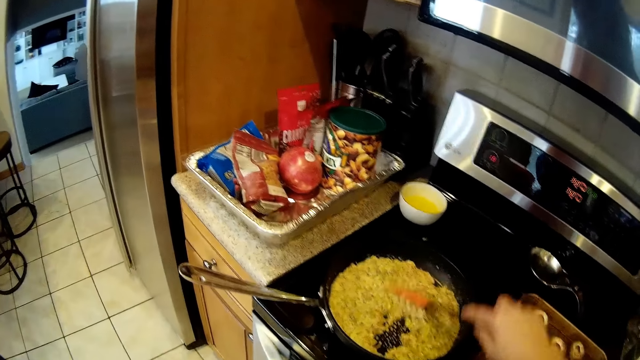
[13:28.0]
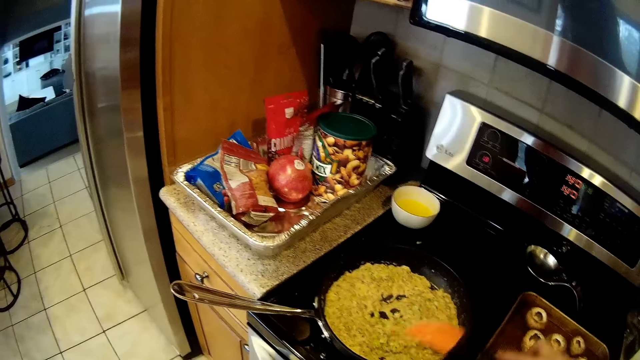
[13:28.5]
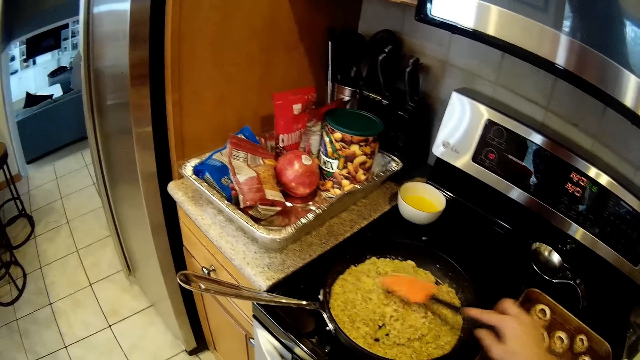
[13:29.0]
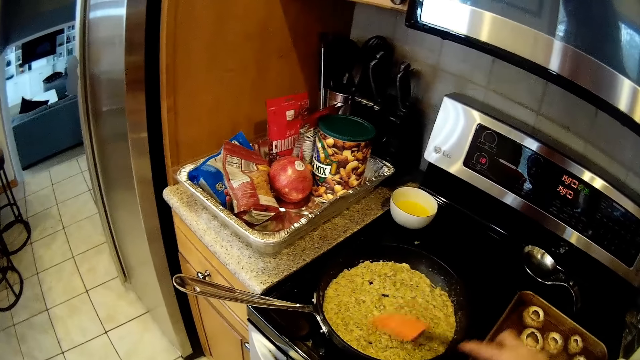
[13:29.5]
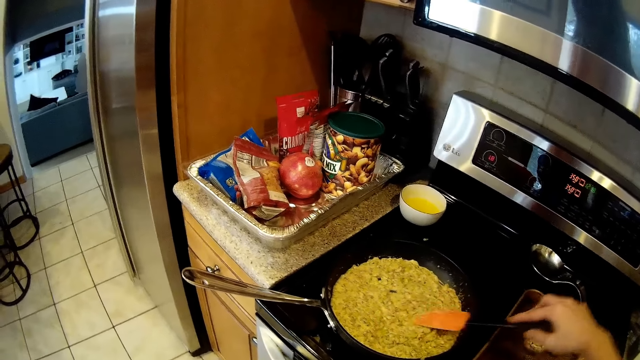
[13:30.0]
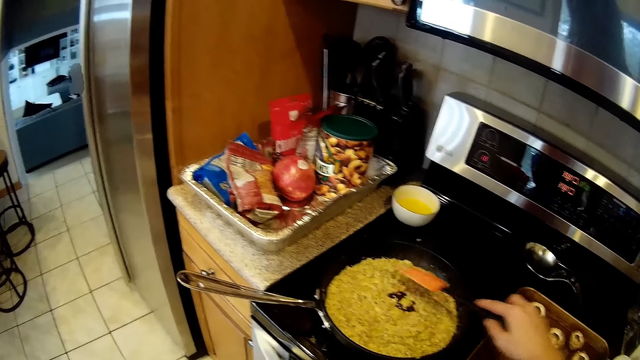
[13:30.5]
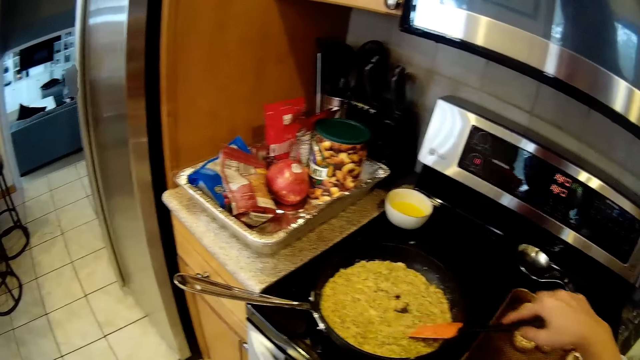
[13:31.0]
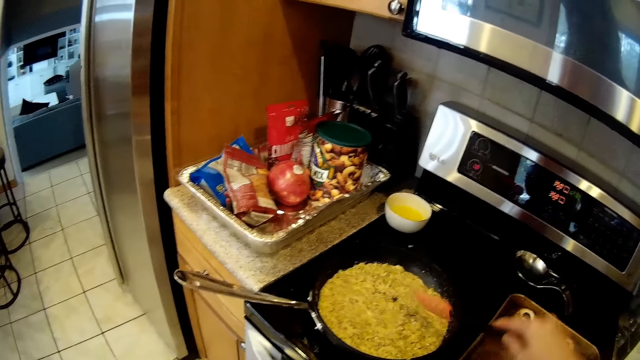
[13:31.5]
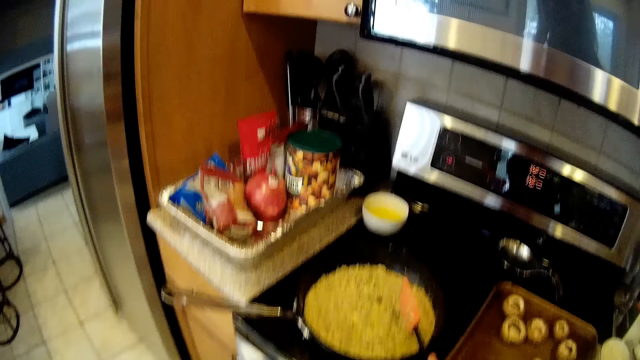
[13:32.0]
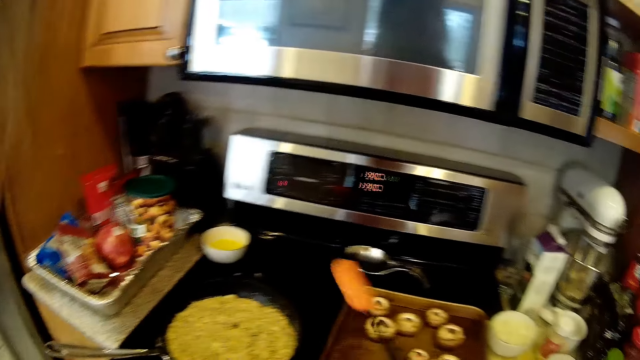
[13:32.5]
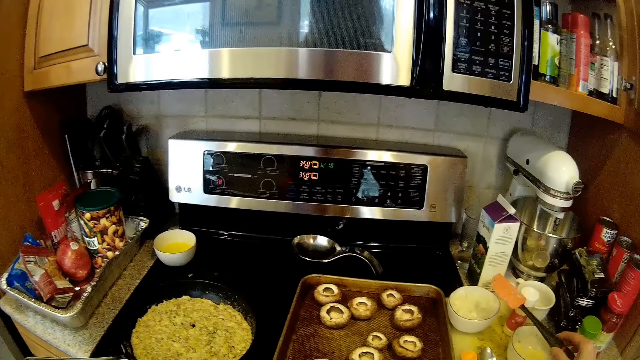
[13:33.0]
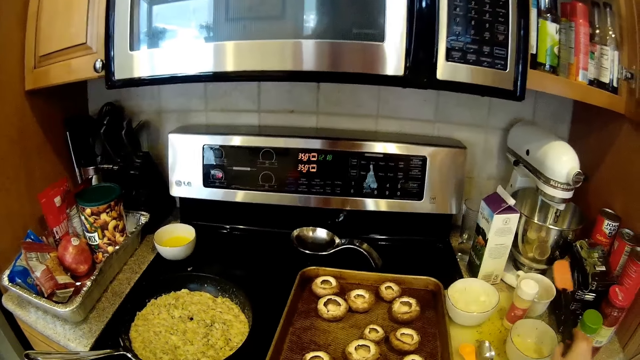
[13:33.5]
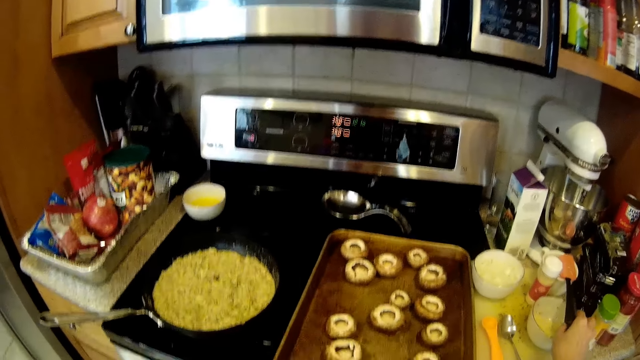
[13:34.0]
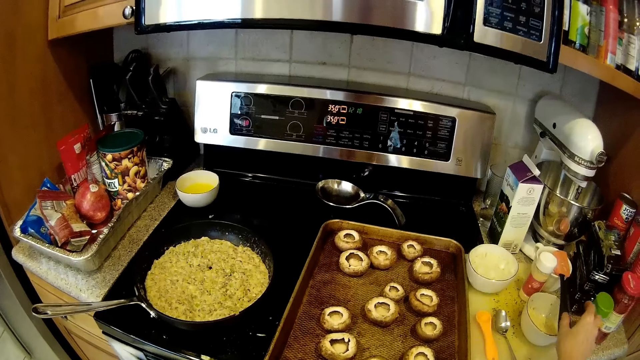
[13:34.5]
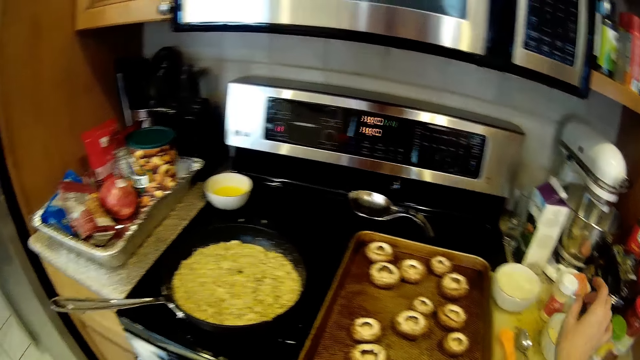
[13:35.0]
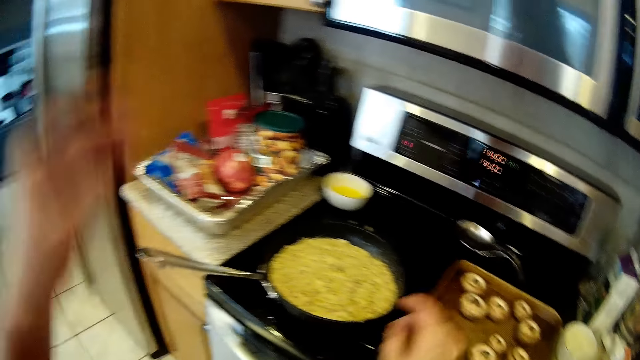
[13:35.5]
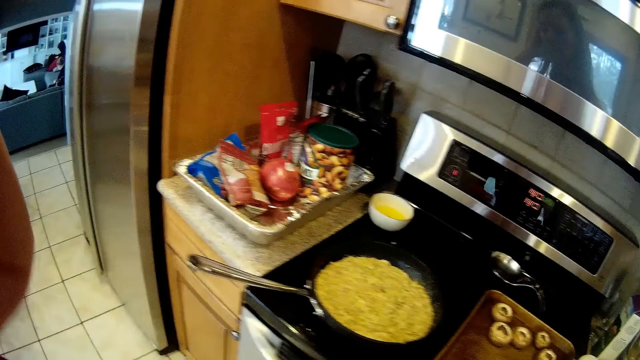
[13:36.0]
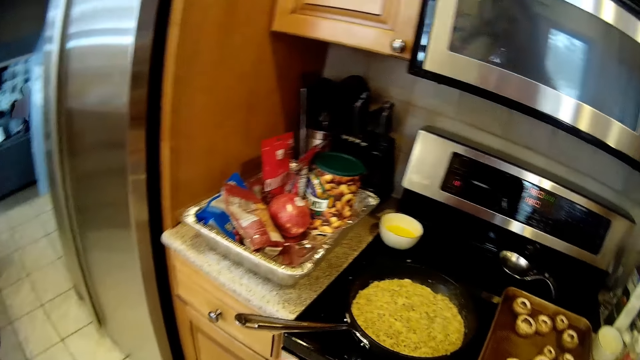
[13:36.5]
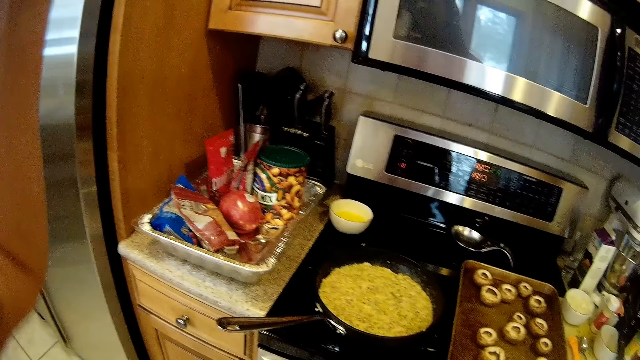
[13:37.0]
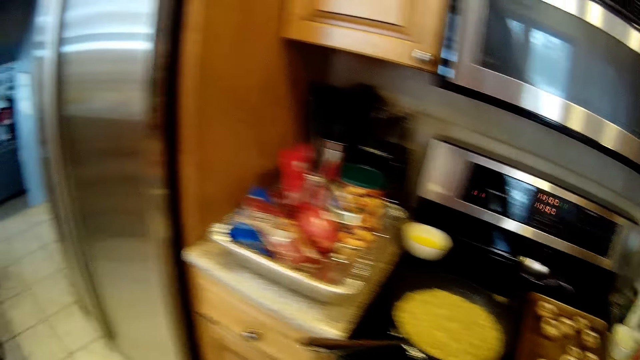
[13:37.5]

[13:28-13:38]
The camera wearer puts the spatula on the counter, on a cup. They adjust the camera on the head.

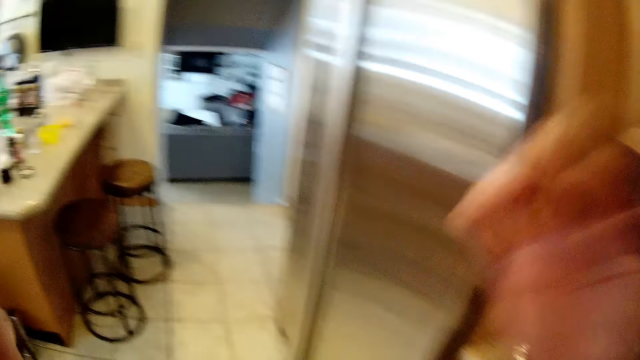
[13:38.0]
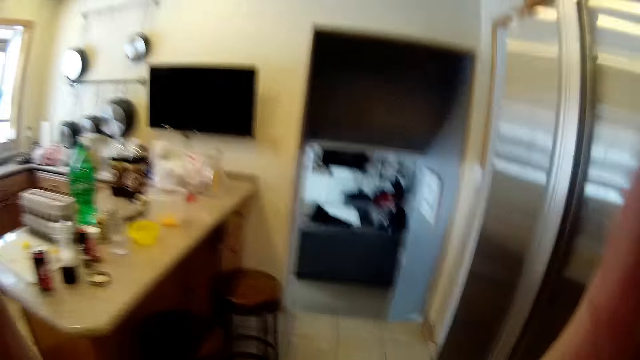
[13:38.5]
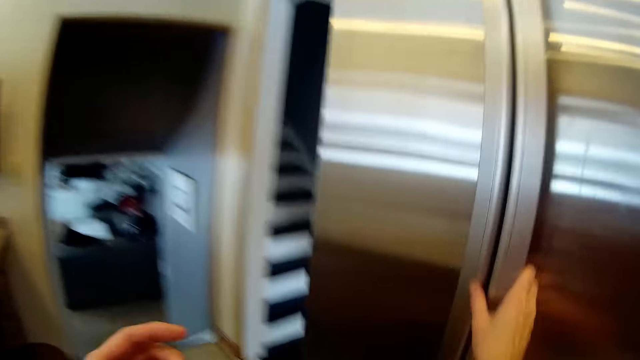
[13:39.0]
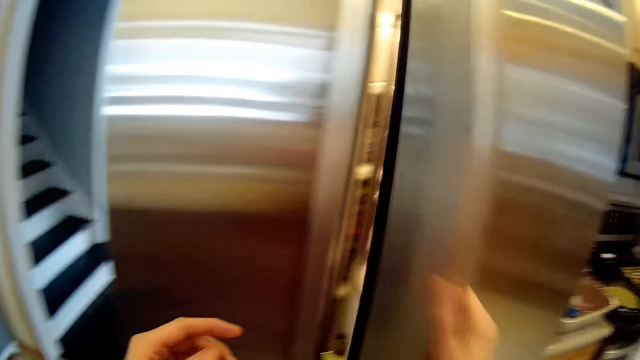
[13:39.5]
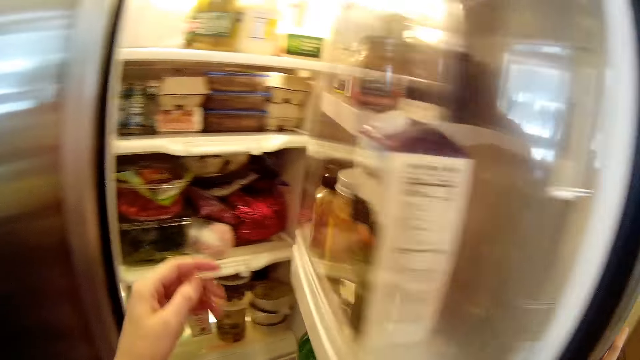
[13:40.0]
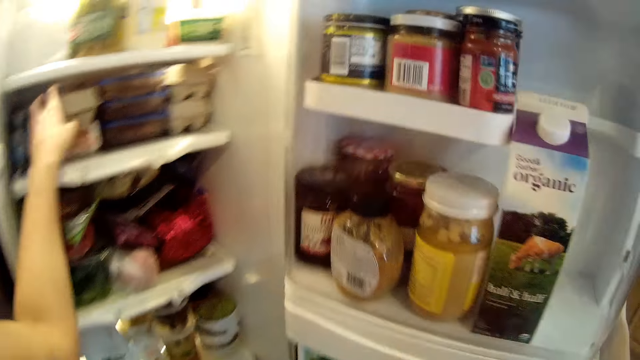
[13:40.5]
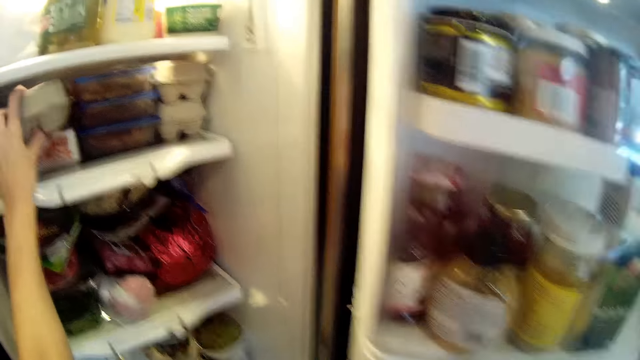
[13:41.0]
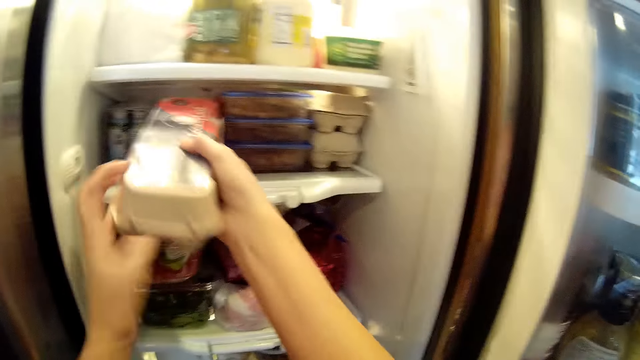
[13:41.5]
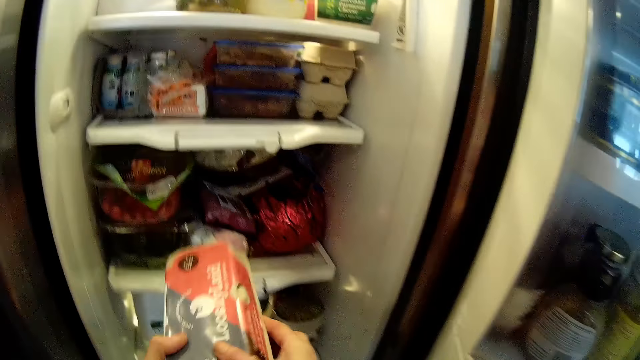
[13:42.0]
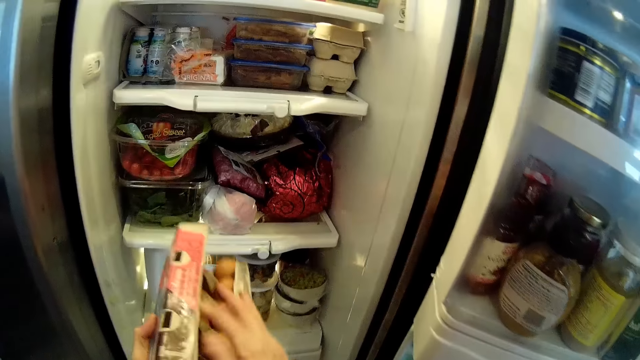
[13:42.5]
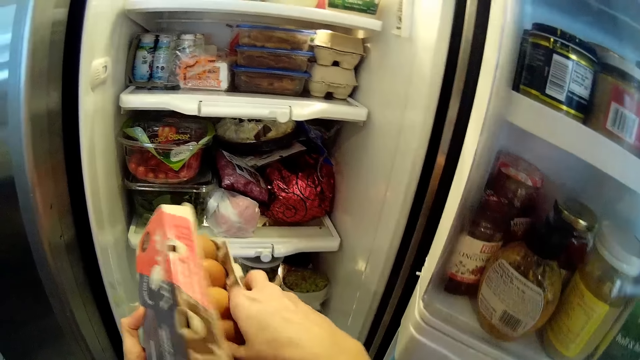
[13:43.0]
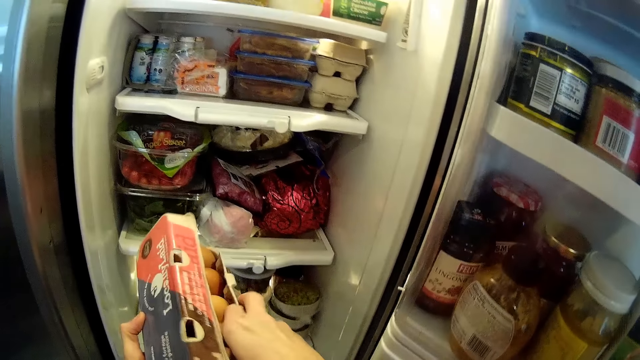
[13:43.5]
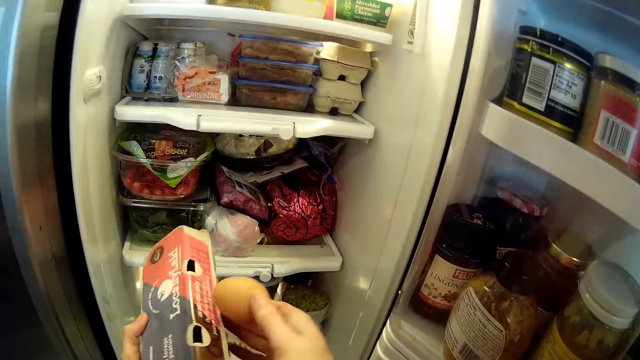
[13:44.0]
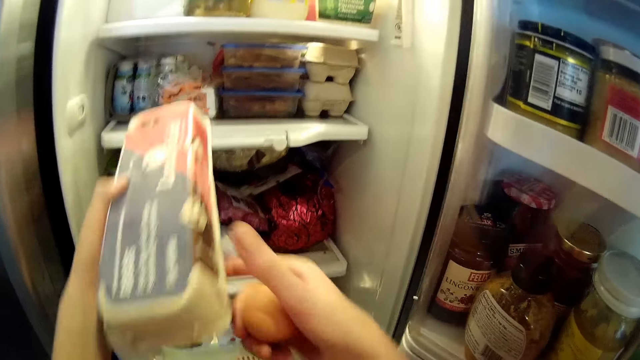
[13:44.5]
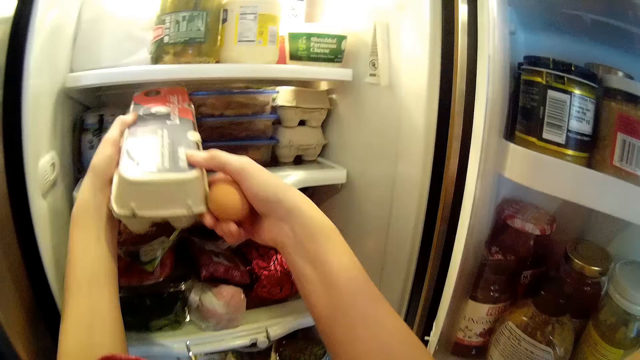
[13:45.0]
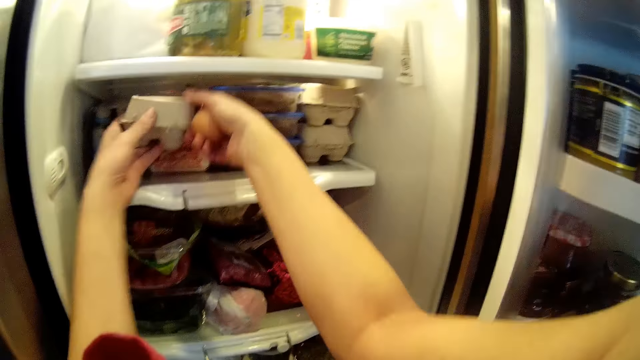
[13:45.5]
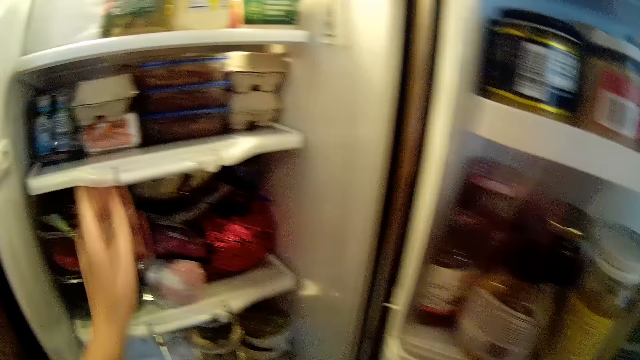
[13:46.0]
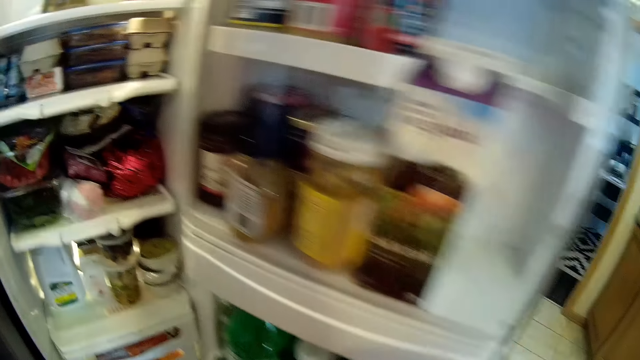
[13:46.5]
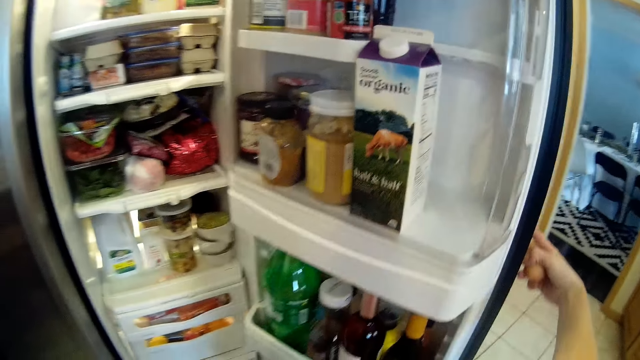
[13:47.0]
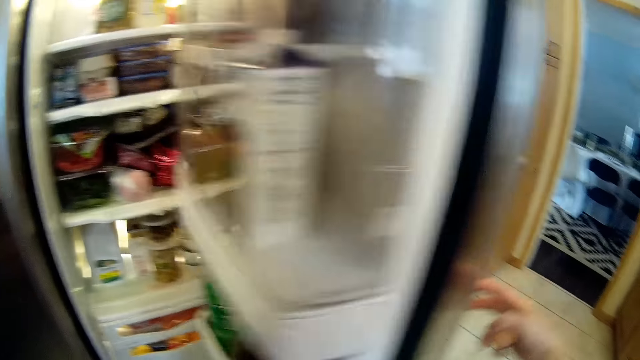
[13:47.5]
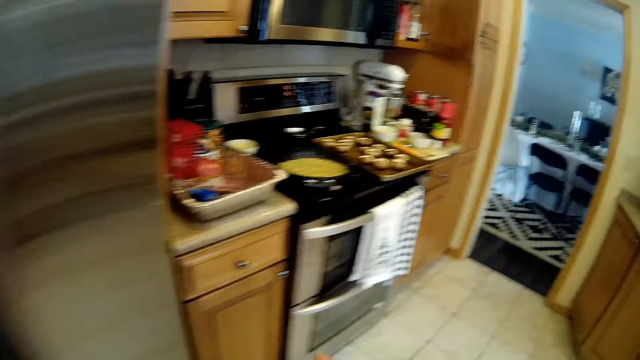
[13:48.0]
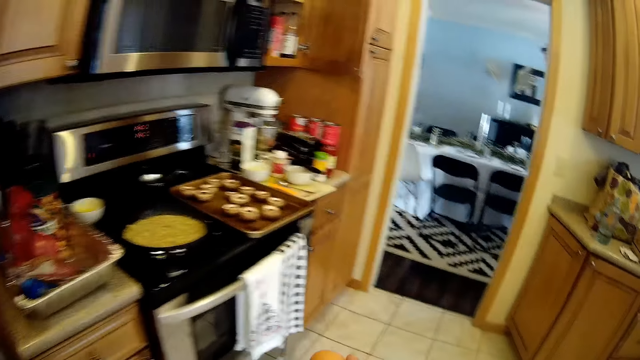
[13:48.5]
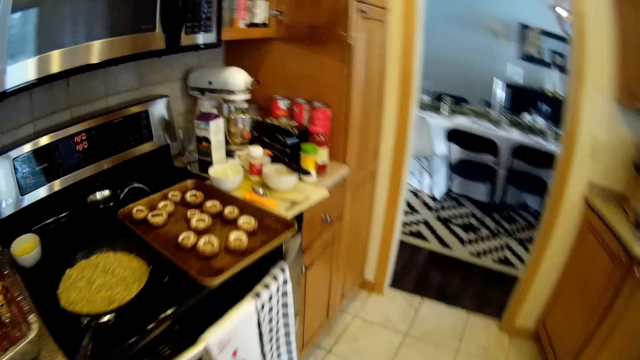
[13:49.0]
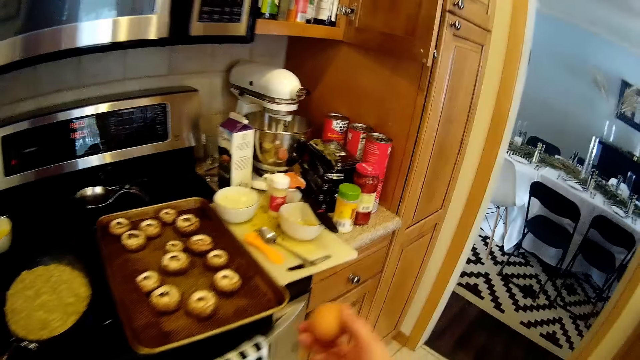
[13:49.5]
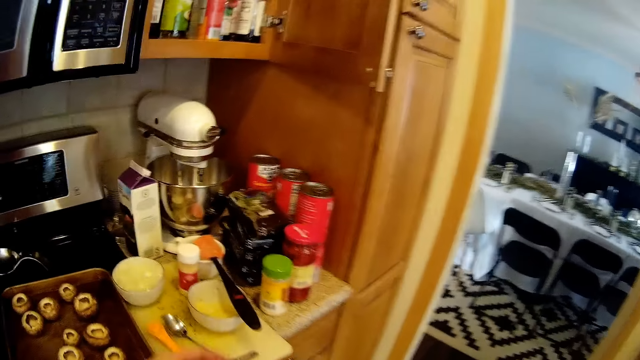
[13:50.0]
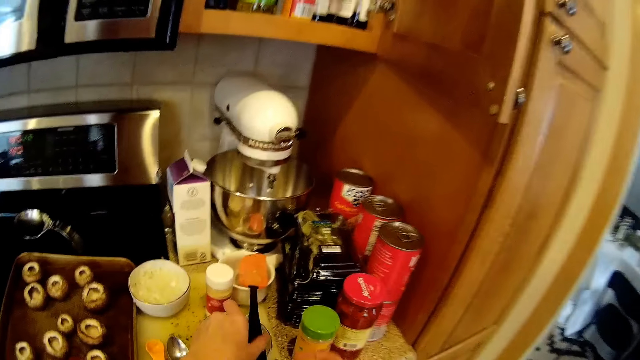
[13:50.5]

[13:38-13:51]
The camera wearer walks to the fridge. She opens the fridge with her right hand. She picks the egg box or pack of eggs in the fridge. She opens the egg box. She takes an egg from the pack of eggs. She drops the pack of eggs in the fridge. She closes the fridge with her right hand. She walks towards the gas cooker.
